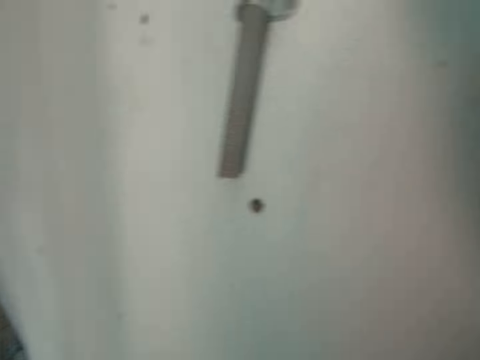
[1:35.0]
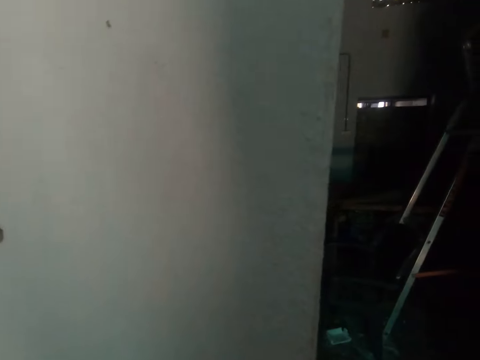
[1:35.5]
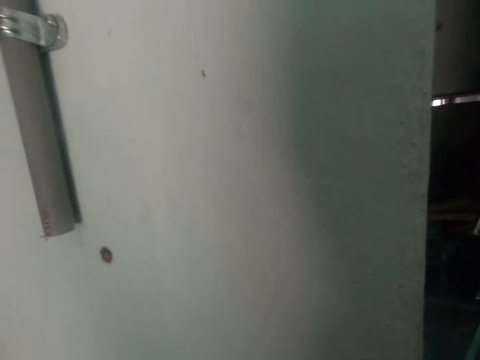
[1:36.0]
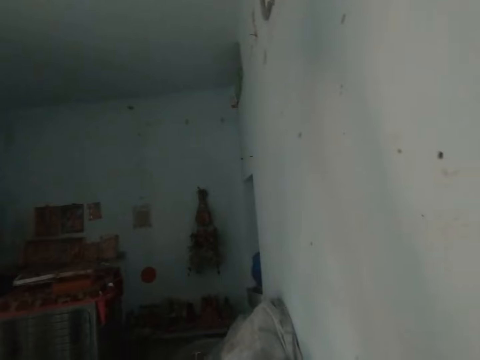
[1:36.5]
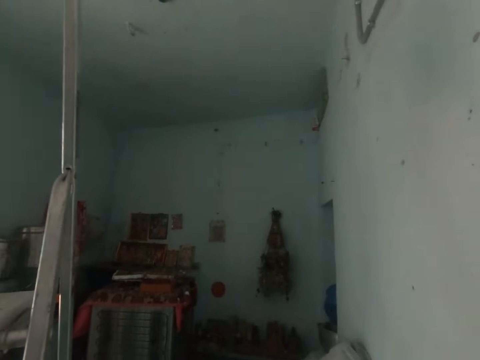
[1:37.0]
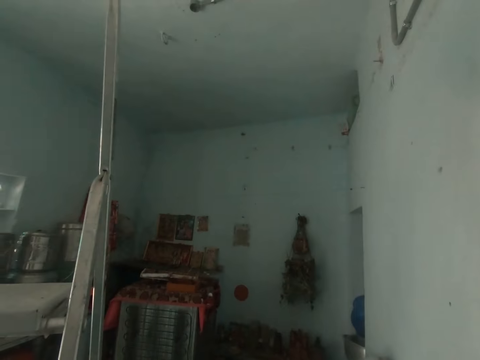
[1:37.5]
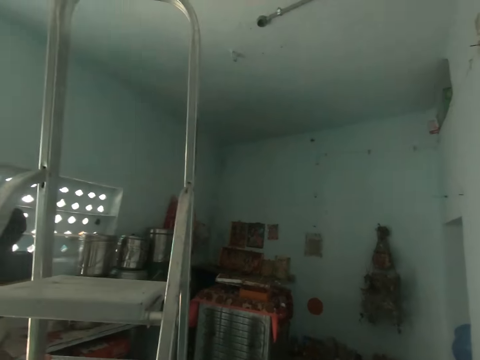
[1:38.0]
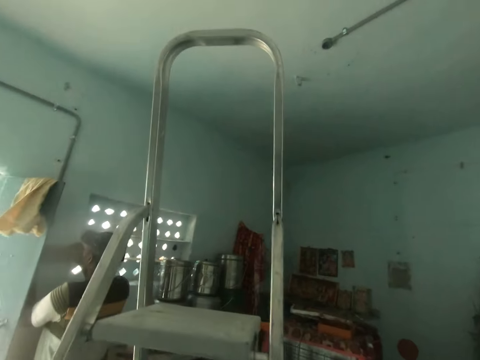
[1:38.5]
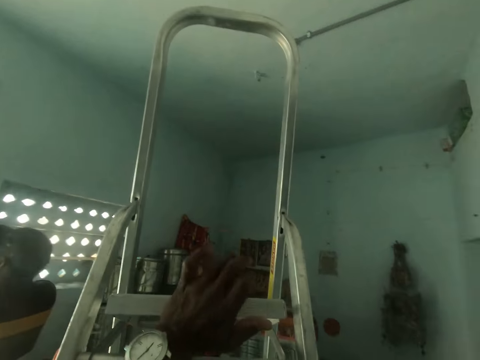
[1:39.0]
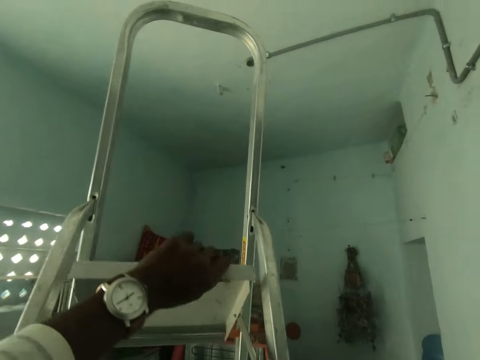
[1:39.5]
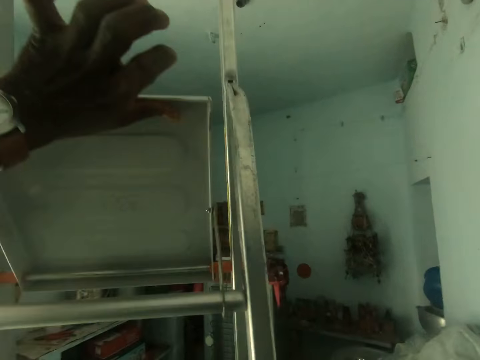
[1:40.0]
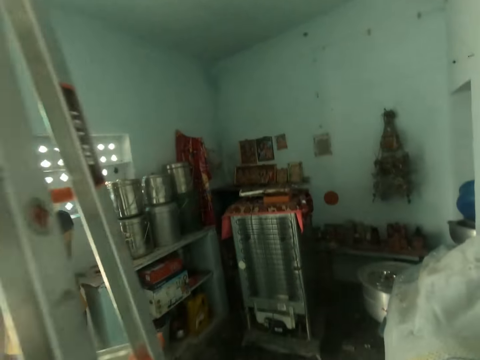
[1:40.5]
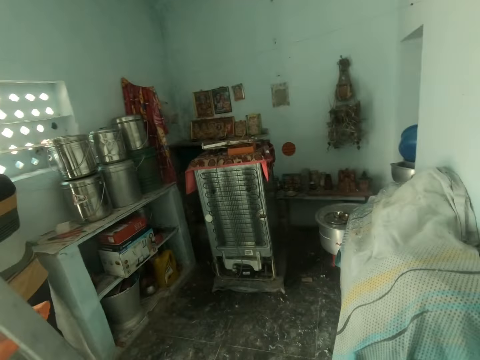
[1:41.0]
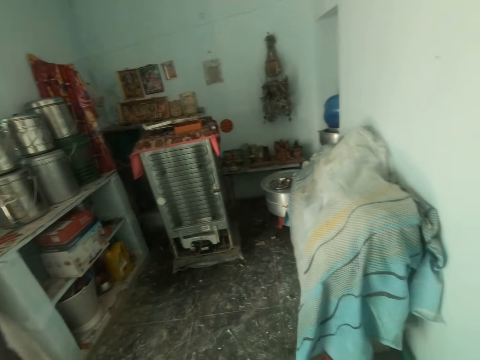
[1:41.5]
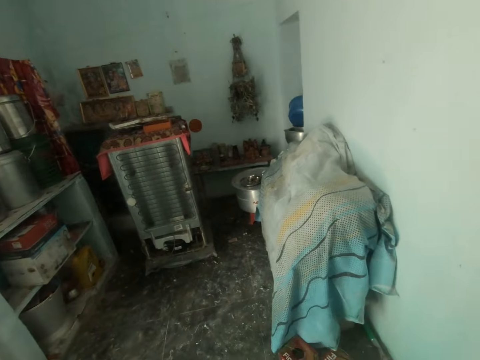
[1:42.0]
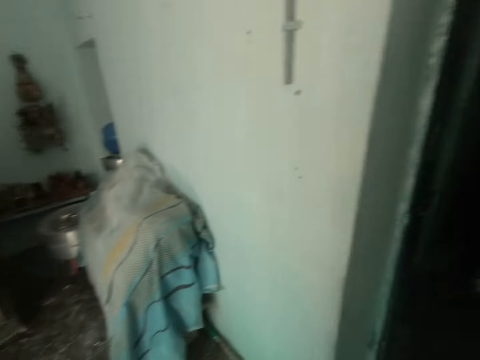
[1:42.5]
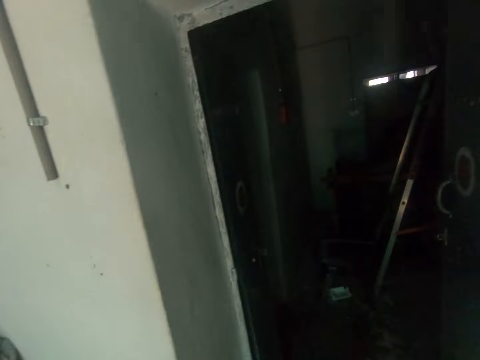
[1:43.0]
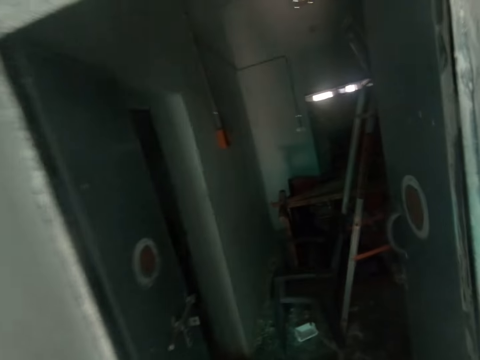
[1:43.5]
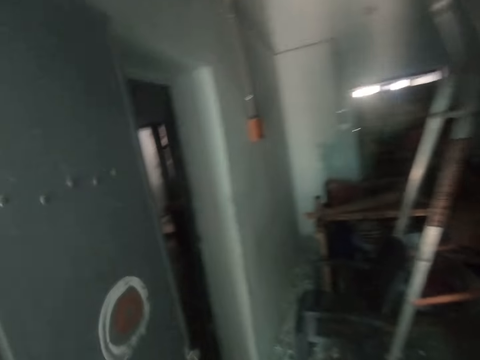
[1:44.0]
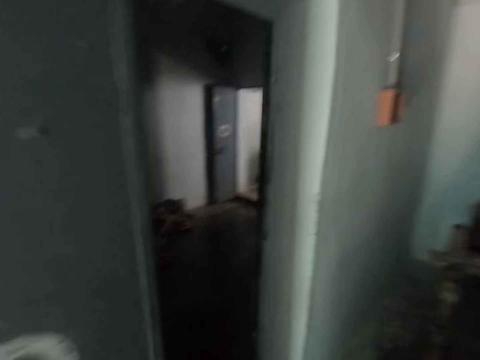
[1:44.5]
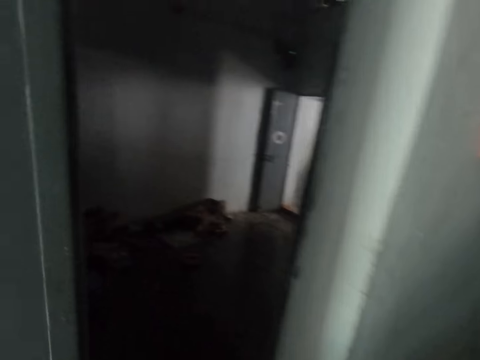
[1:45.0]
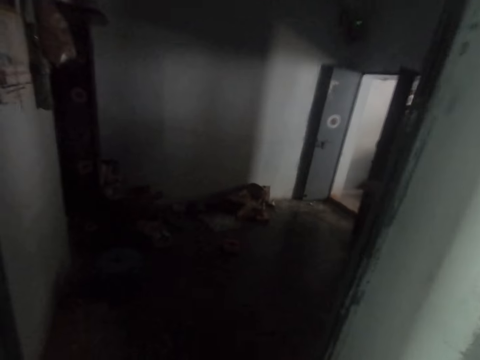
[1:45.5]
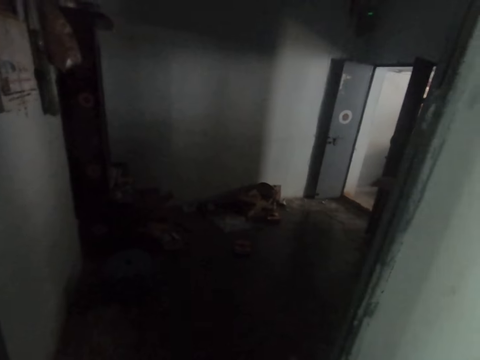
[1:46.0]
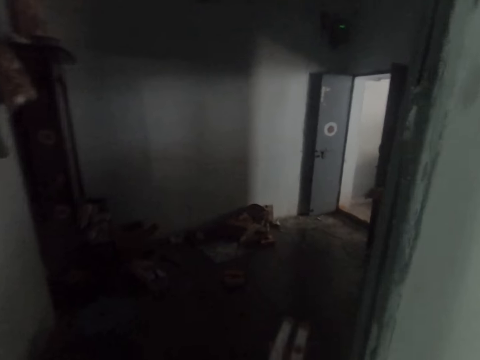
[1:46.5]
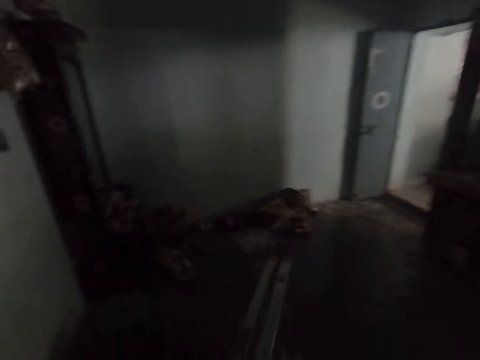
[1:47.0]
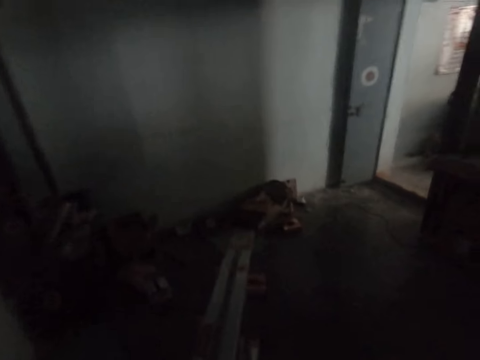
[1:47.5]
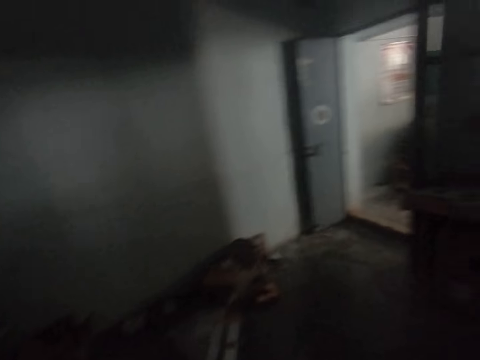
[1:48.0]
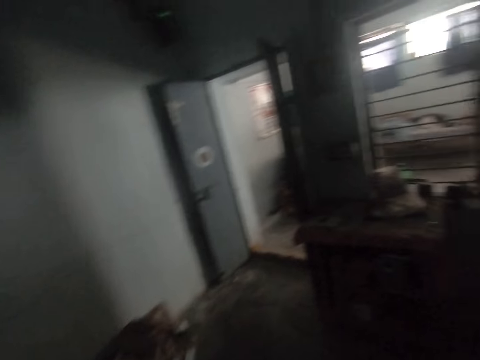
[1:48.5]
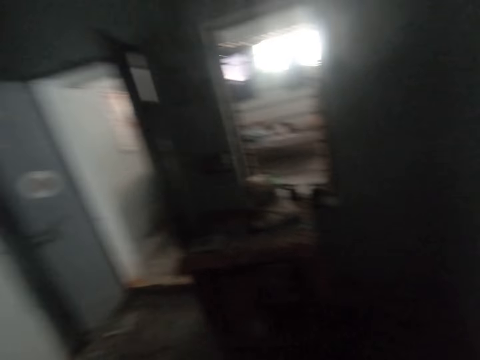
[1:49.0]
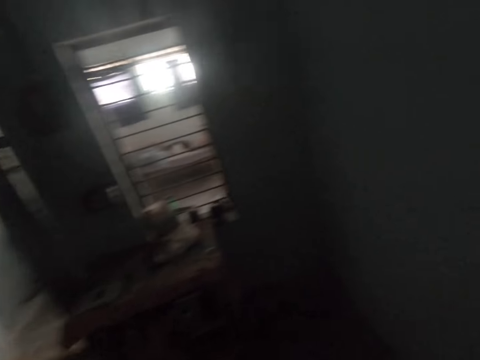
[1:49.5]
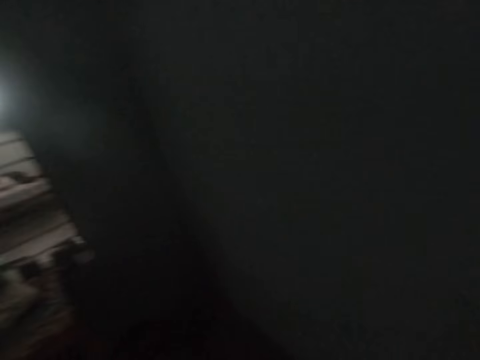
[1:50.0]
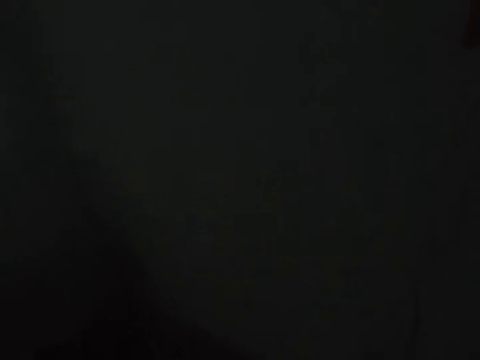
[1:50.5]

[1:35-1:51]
The camera wearer turns in a room. They walk in the room. They touch a ladder in the room. They adjust the ladder. They move away the ladder. They walk out of the room. They walk around. They enter a room. They walk in the room. They enter the room. They walk in the room.

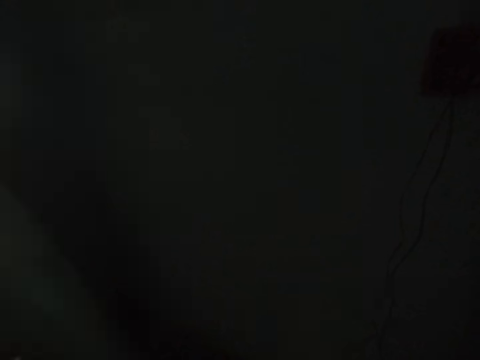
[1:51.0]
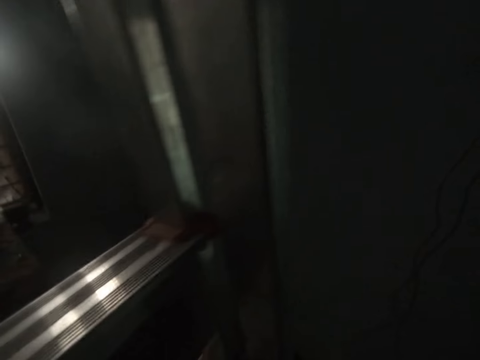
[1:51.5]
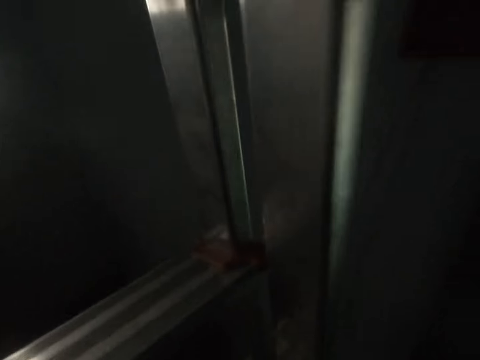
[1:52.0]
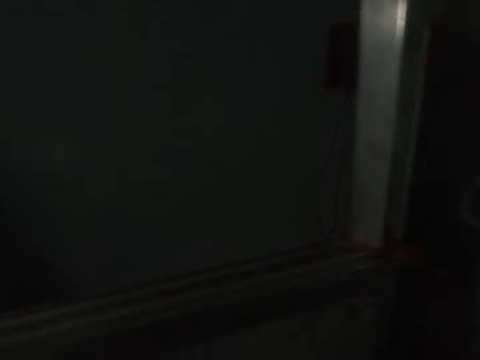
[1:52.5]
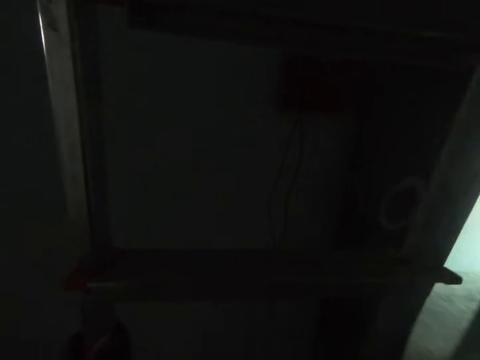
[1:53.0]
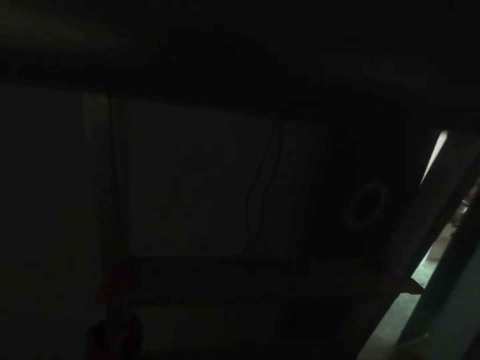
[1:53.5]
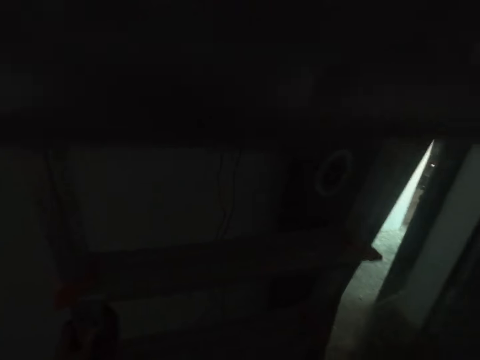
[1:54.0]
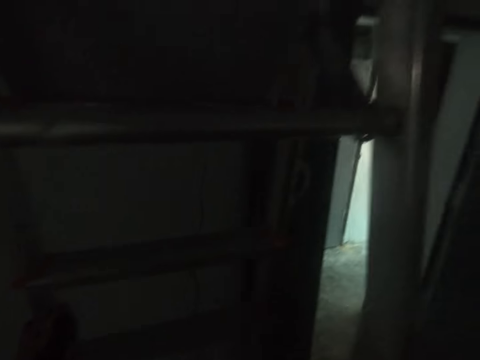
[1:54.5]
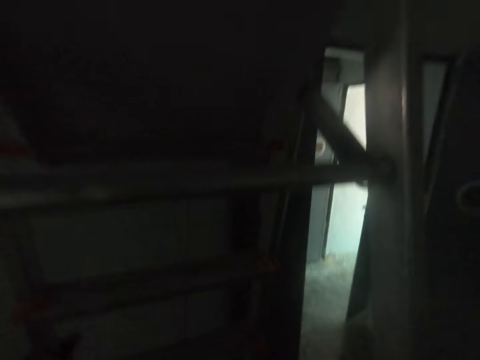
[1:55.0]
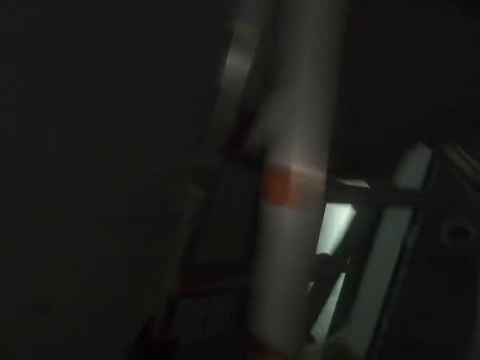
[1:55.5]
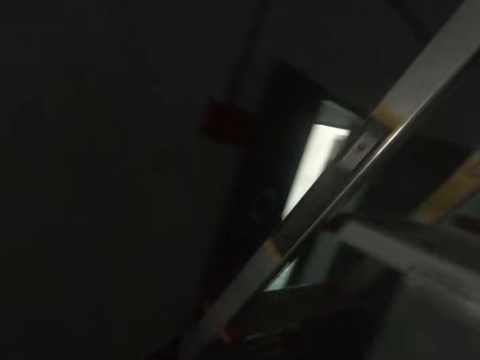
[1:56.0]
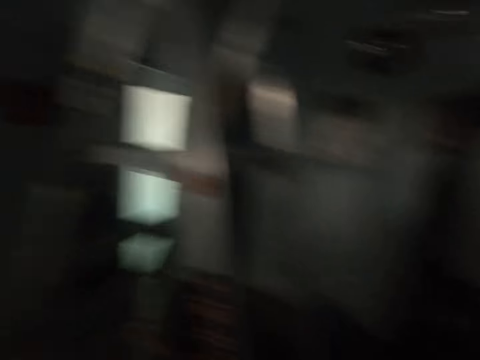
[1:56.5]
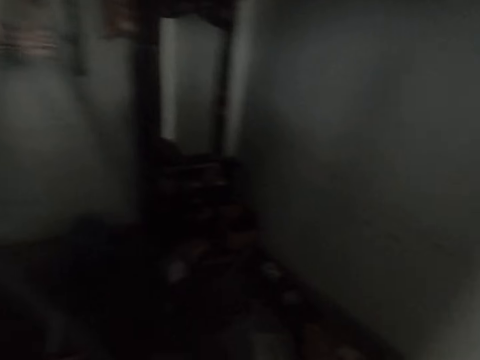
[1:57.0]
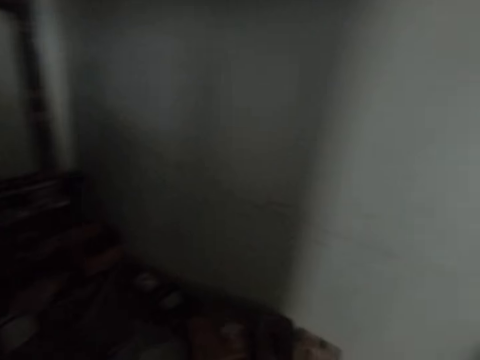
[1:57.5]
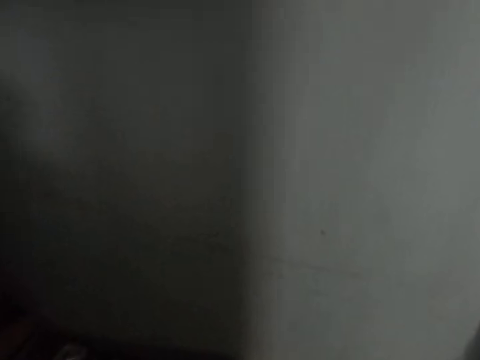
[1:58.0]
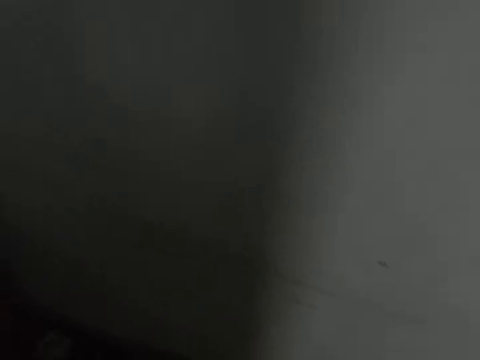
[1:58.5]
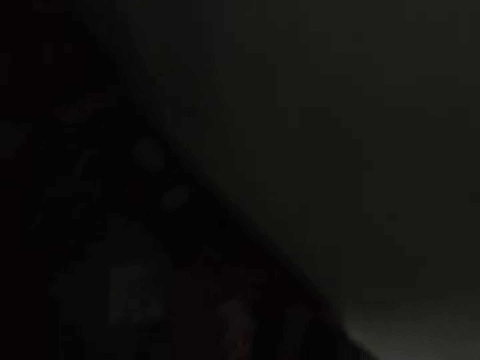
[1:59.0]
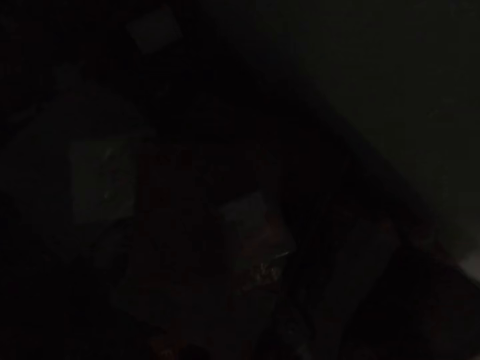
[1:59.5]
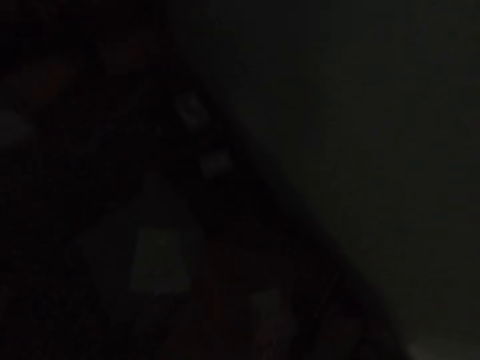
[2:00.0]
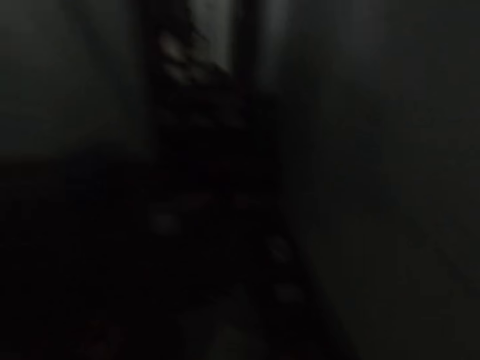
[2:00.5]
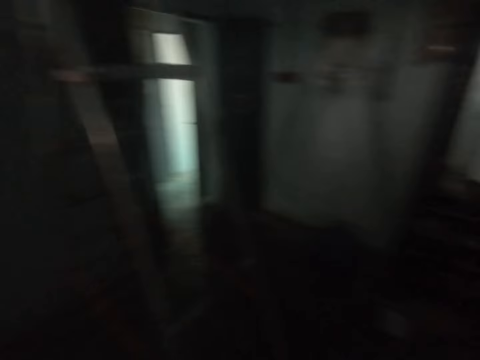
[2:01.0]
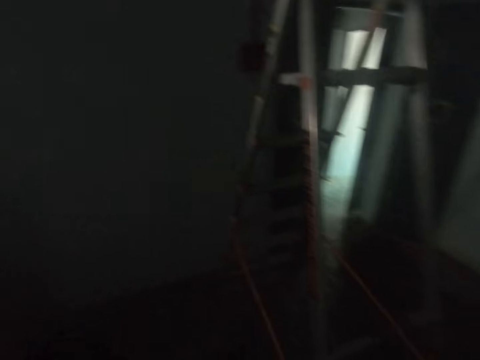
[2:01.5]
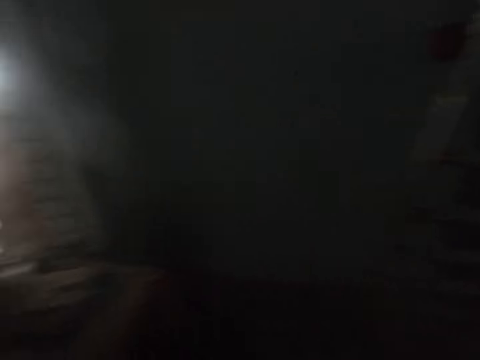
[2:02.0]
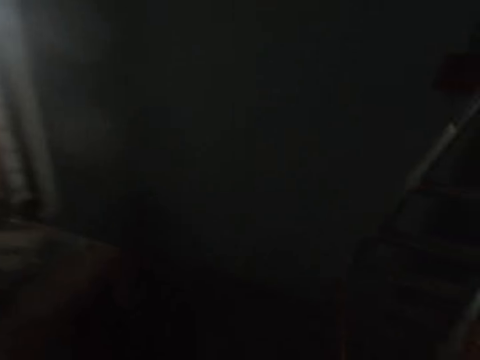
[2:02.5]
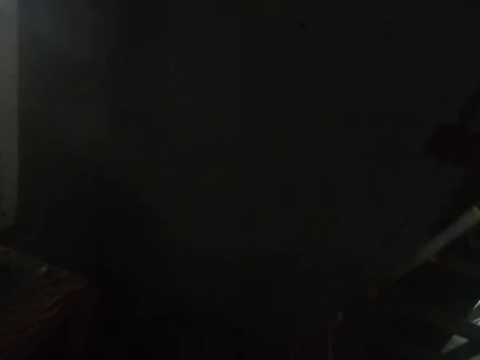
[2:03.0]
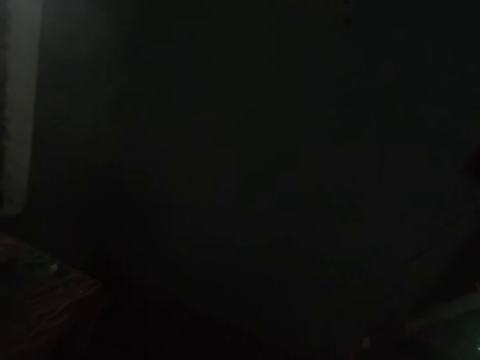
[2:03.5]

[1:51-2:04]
The camera wearer opens the door. They put down a ladder. They look around a room. They walk in the room. They look on a floor. They walk around the room.
